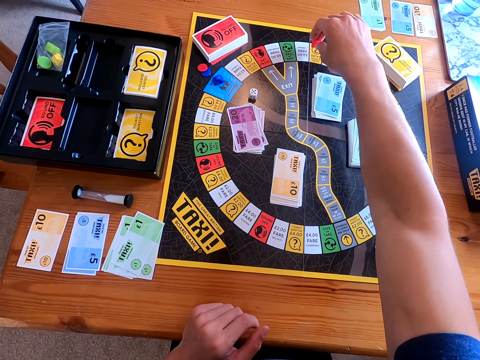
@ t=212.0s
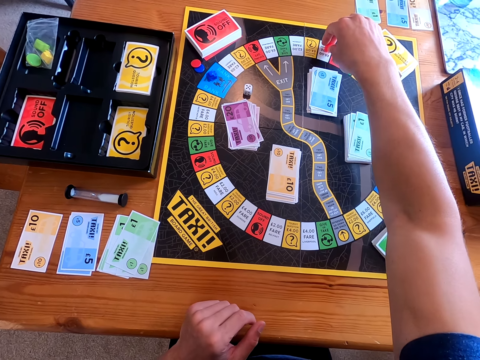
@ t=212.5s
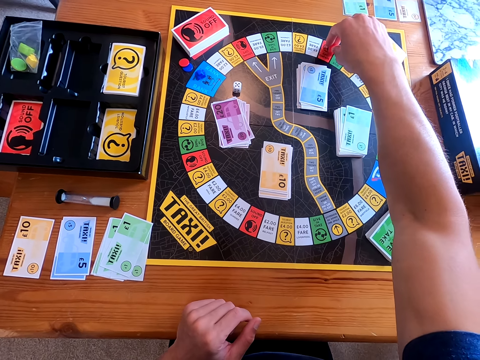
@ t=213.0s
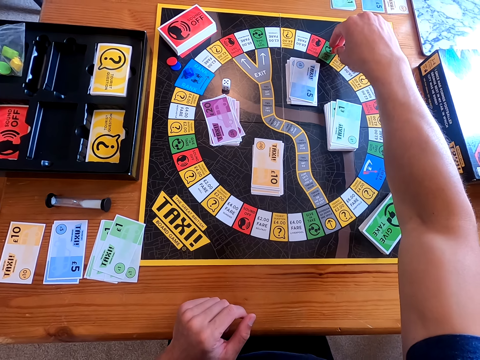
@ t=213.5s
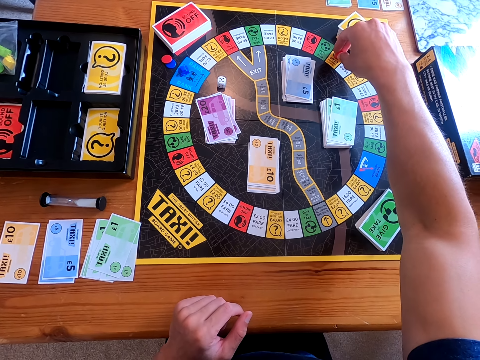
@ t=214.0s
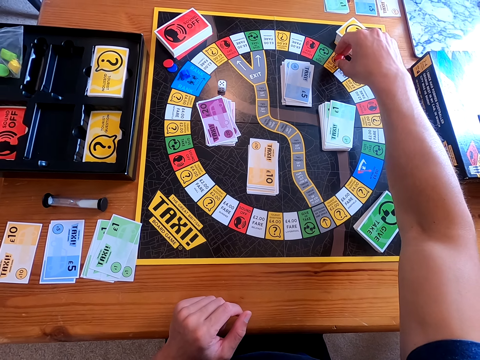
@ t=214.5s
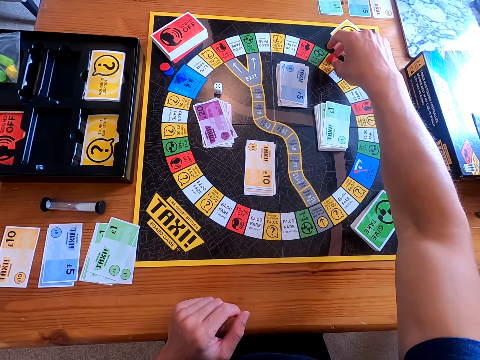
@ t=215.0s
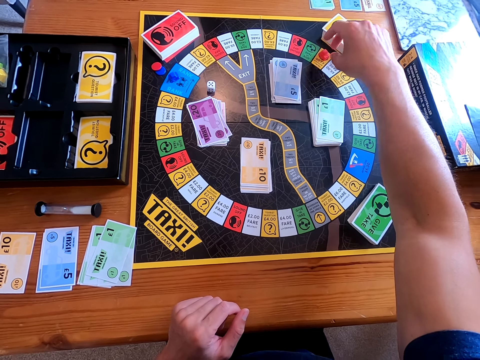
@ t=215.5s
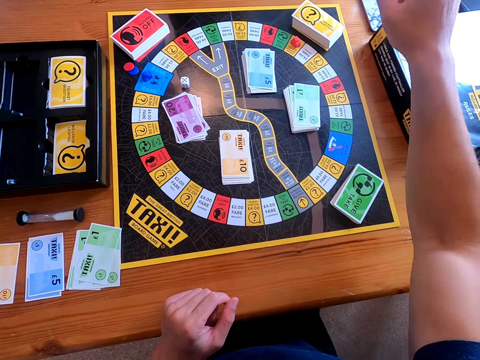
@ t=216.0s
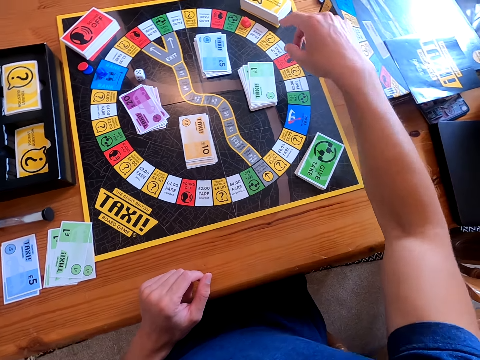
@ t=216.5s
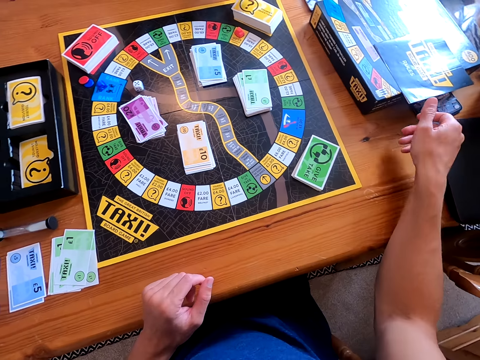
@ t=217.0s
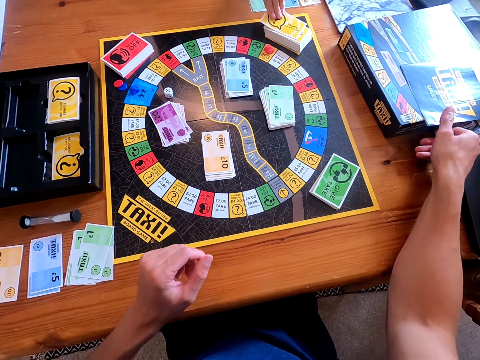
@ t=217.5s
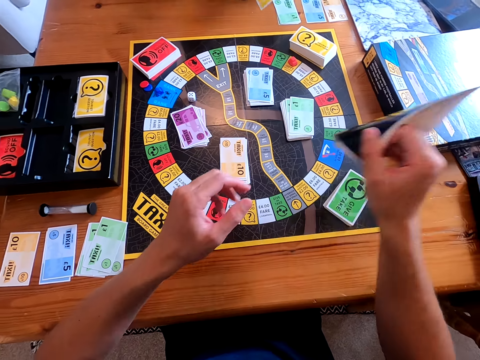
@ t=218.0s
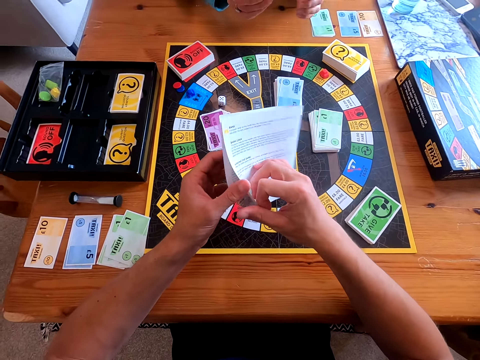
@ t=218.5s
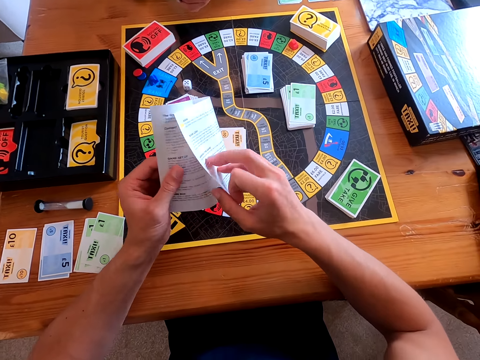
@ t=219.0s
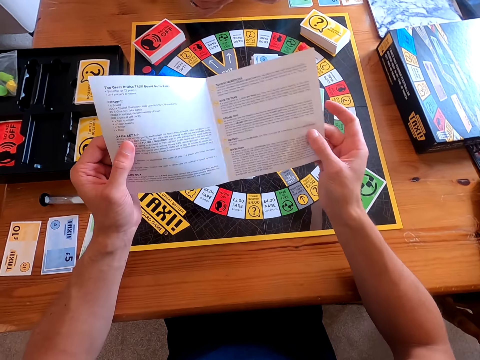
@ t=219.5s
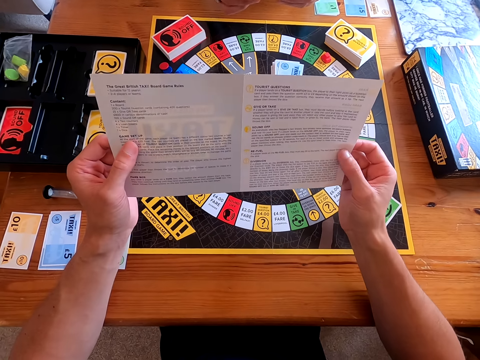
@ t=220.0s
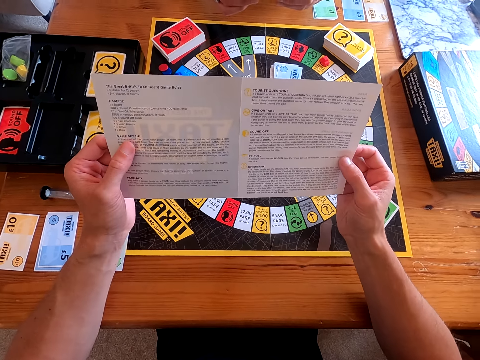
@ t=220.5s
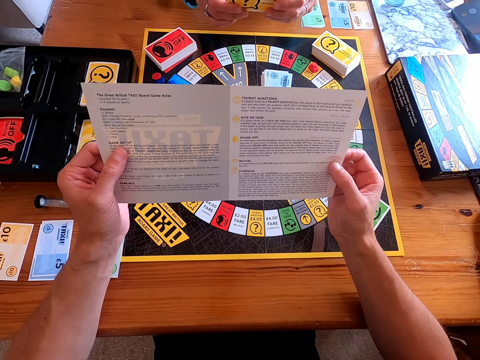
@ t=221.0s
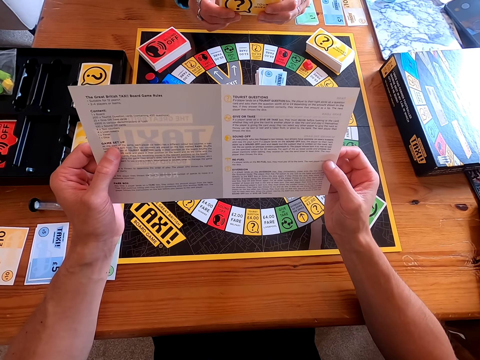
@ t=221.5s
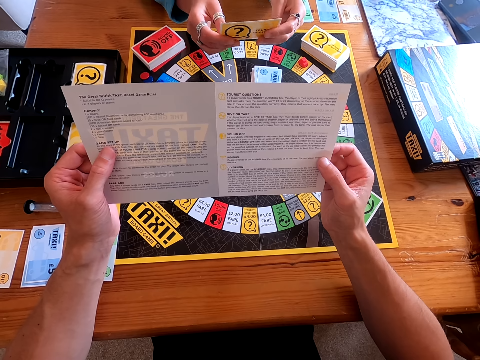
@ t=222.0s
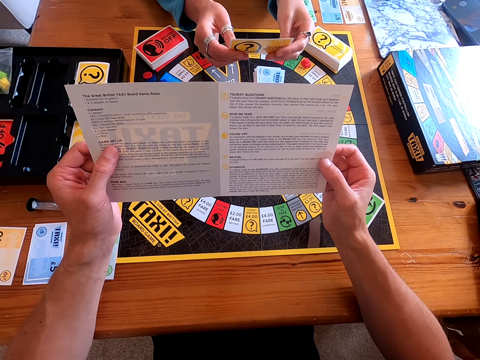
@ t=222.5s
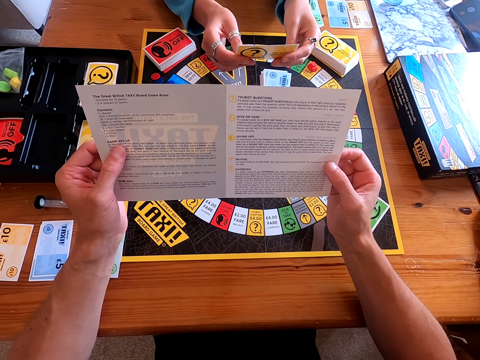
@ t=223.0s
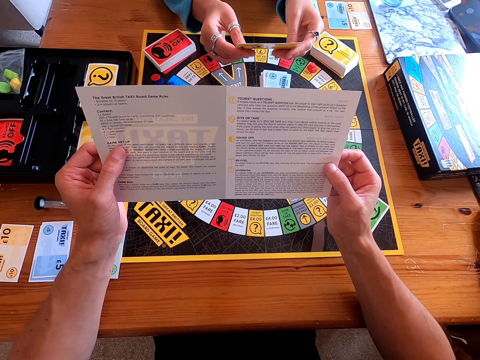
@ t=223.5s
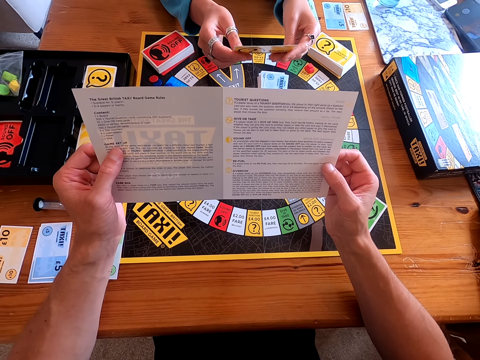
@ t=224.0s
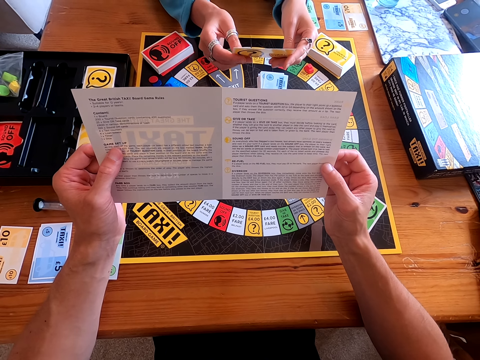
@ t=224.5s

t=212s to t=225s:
The camera wearer moves the piece on the board. A woman picks up a card from the board. The camera wearer picks up the taxi guide from the box cover. They look at the taxi guide. The woman looks at the card.

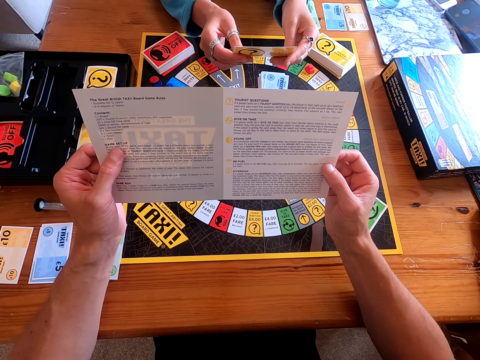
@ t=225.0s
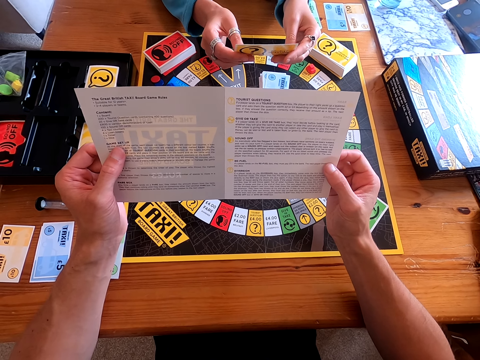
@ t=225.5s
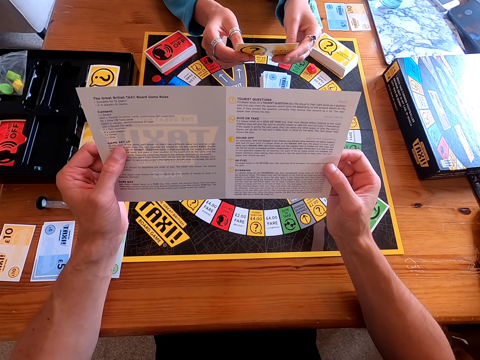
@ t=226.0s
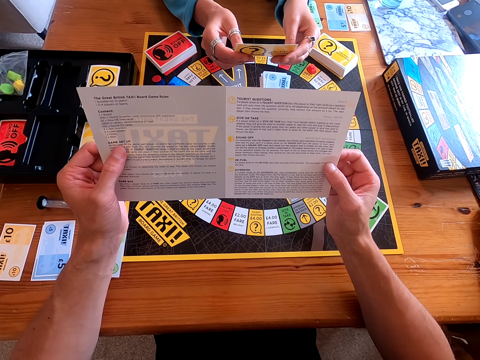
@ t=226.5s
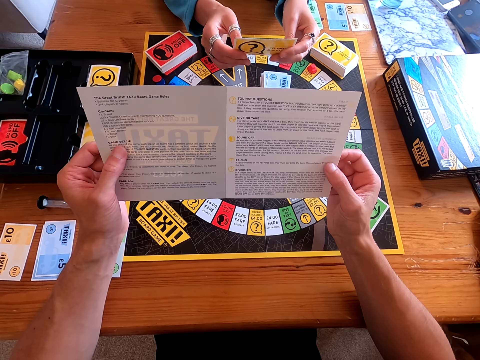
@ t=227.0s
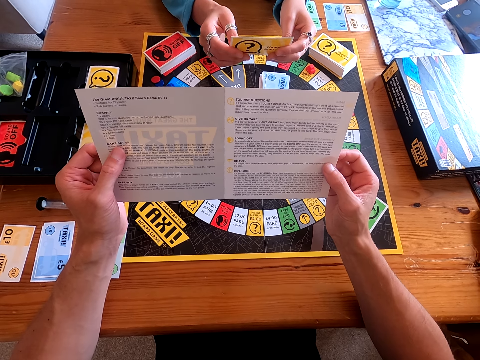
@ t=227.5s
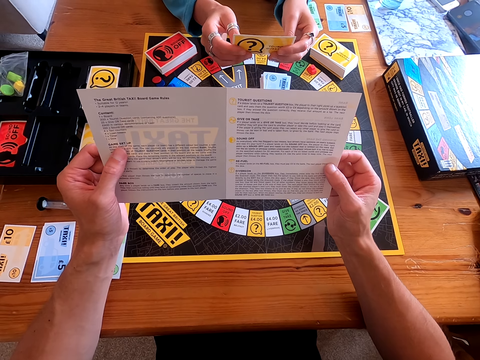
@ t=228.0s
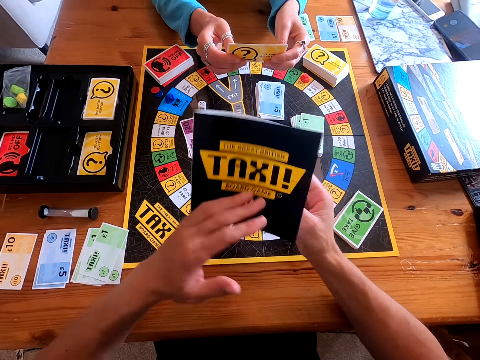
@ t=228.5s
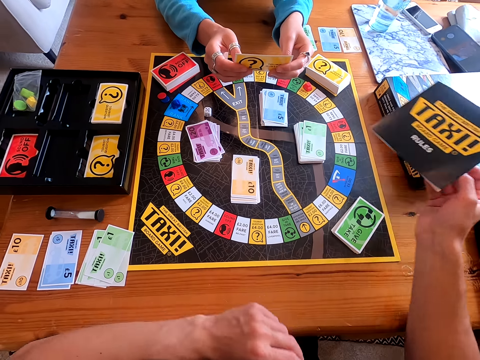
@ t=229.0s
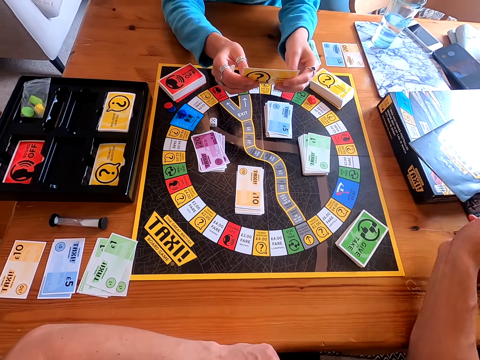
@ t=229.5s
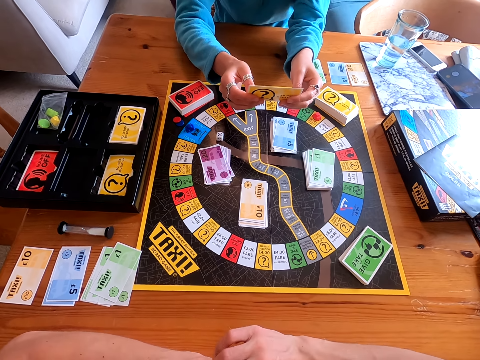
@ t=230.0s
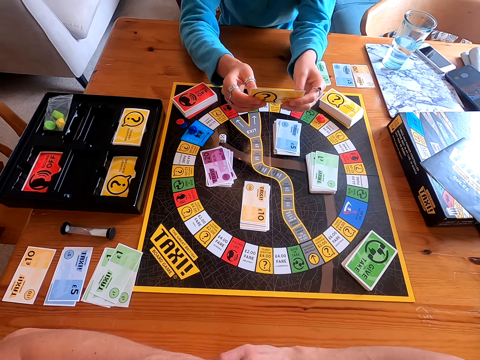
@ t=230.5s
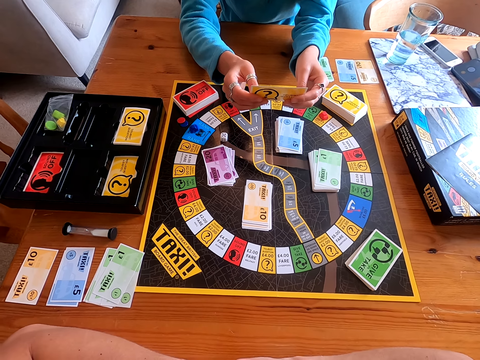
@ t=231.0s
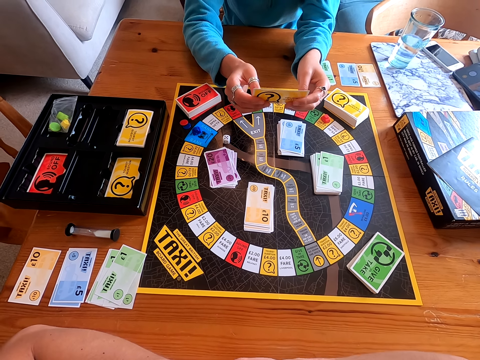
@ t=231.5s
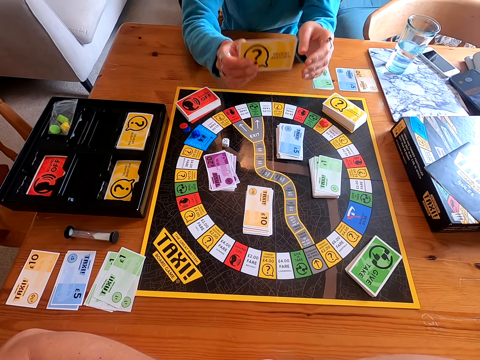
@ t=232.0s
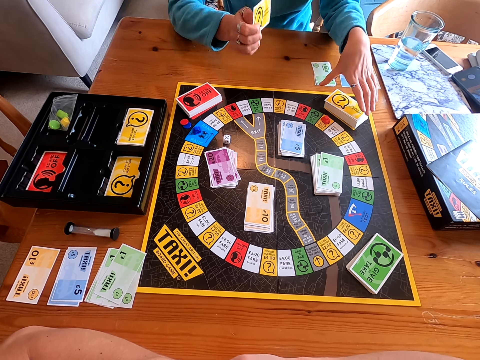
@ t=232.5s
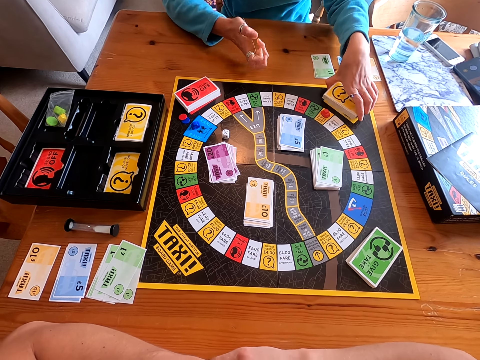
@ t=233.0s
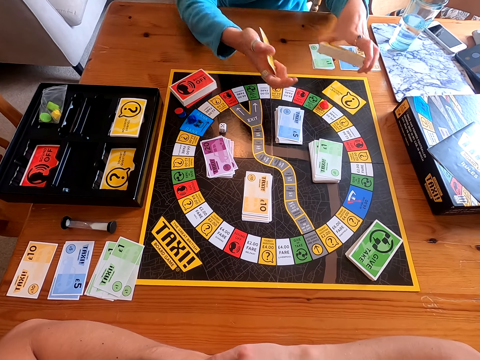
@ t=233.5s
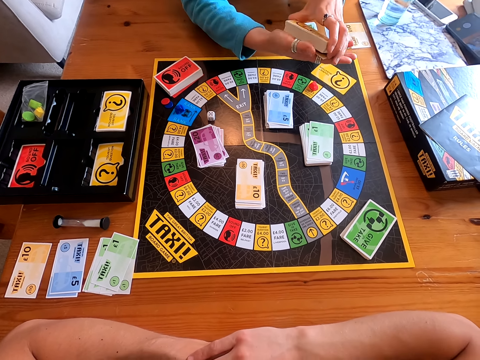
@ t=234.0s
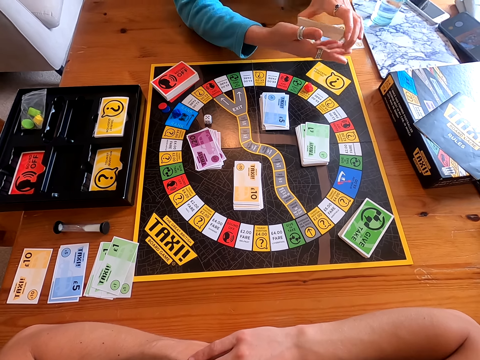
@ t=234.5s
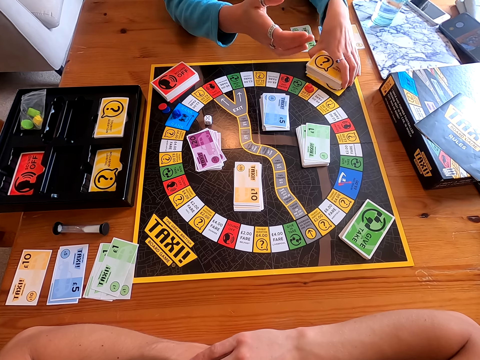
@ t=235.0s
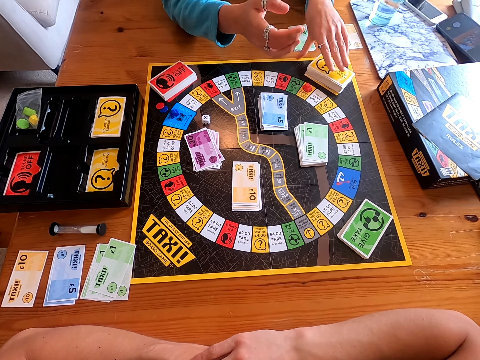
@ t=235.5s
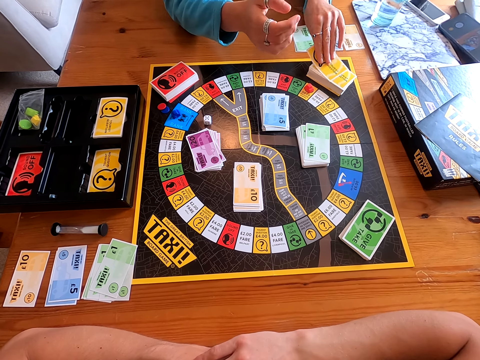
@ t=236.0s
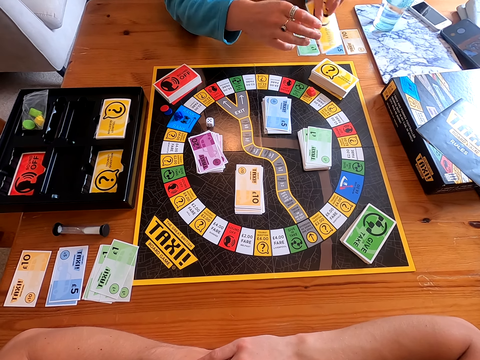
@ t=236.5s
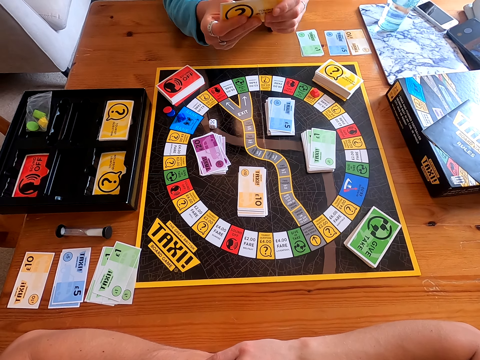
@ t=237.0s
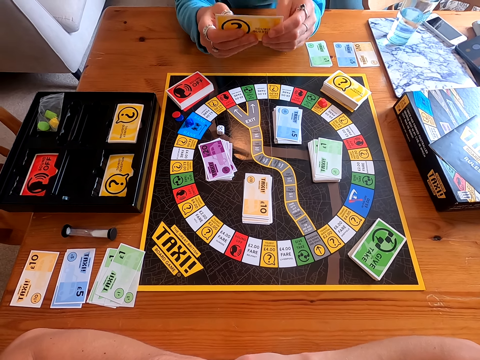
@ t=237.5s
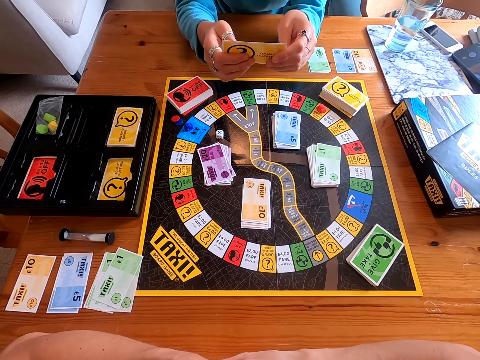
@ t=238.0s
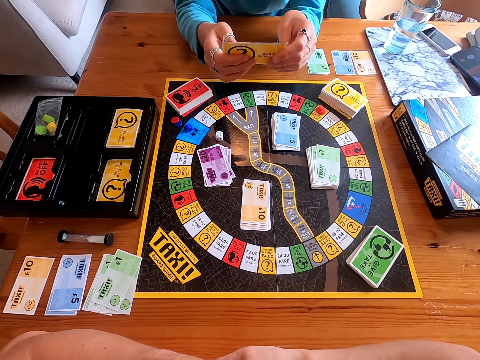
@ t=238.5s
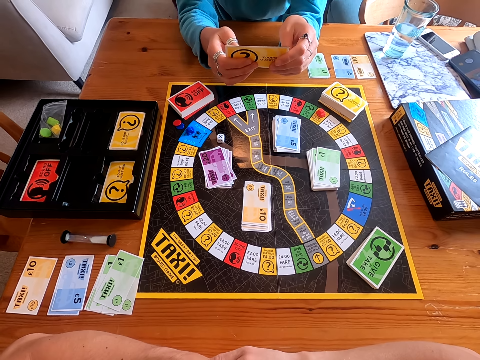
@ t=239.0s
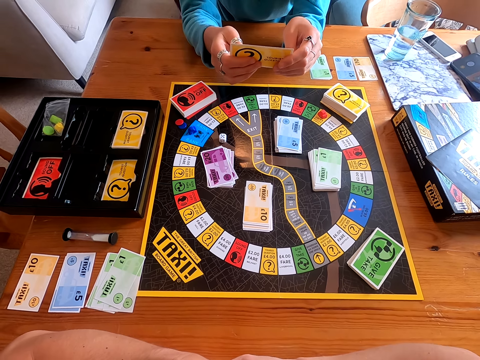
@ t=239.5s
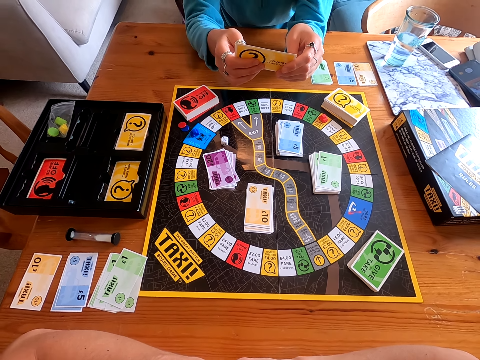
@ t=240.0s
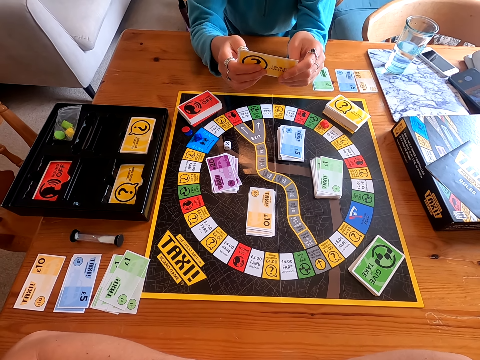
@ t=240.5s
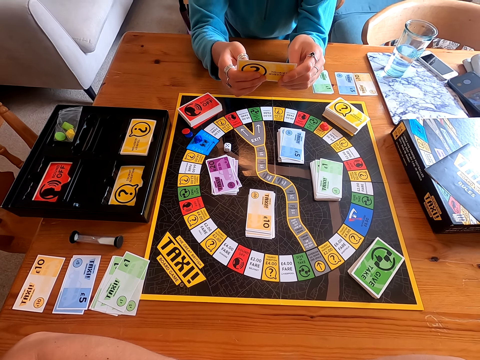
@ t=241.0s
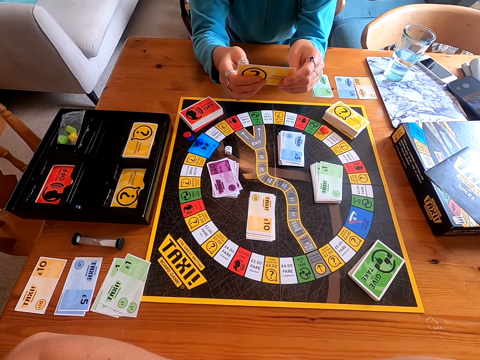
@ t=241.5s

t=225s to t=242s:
The woman reads the card. She speaks to the camera wearer. The camera wearer places the taxi guide on the box cover. The woman speaks. She puts the card on the other cards. The camera wearer laughs. The woman picks up a card from the board, reads the card and speaks.
